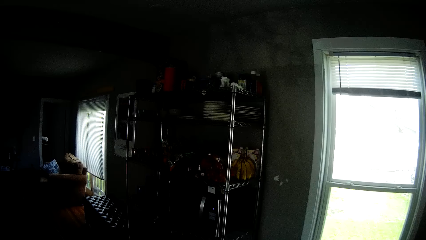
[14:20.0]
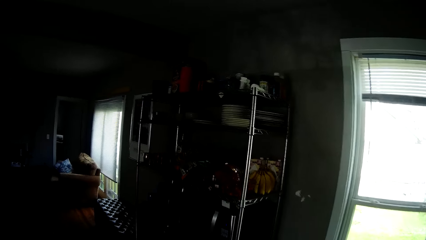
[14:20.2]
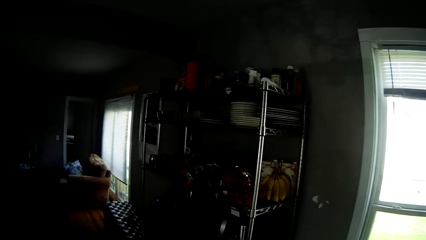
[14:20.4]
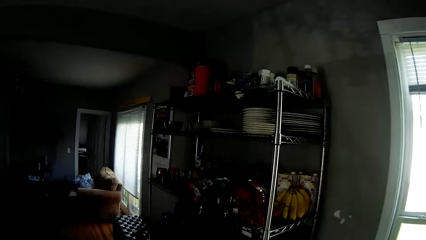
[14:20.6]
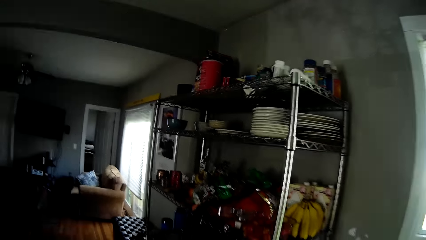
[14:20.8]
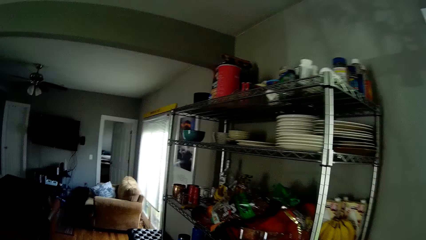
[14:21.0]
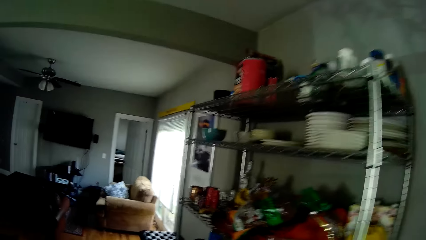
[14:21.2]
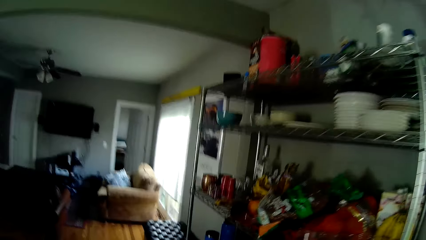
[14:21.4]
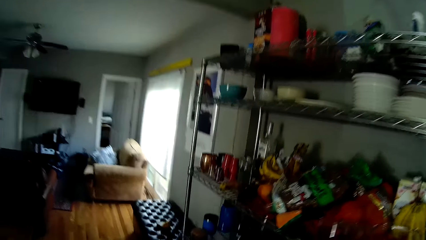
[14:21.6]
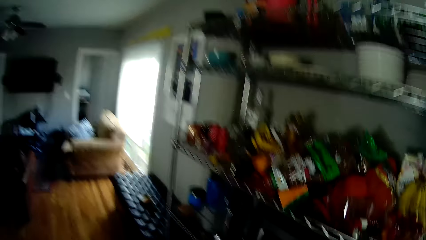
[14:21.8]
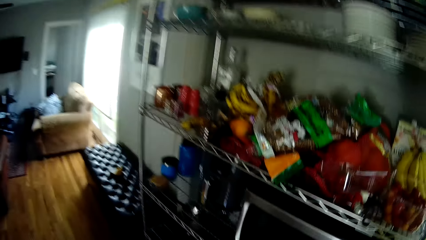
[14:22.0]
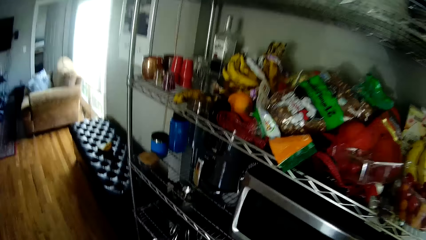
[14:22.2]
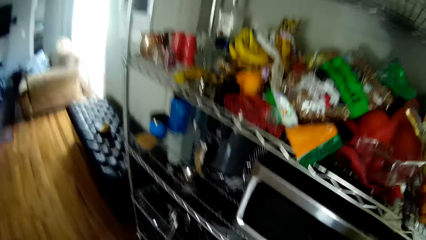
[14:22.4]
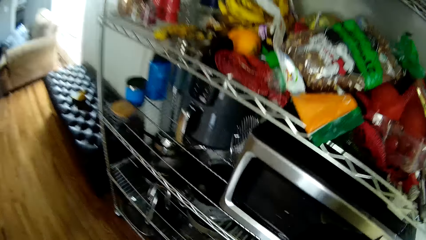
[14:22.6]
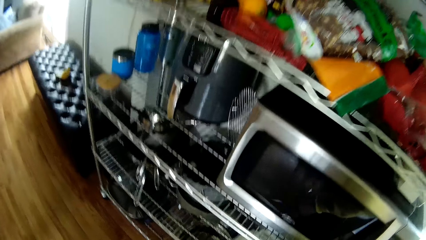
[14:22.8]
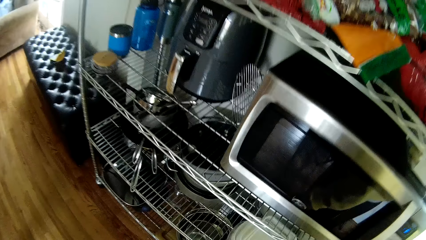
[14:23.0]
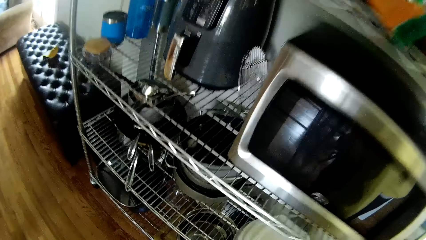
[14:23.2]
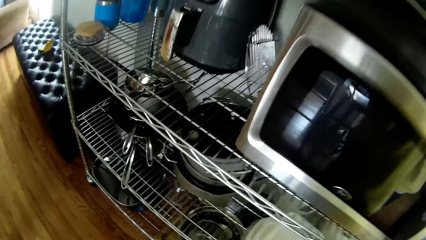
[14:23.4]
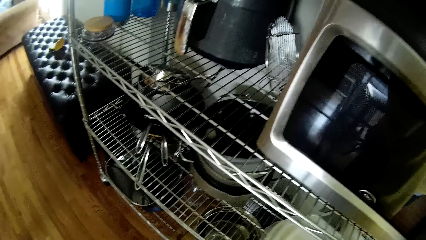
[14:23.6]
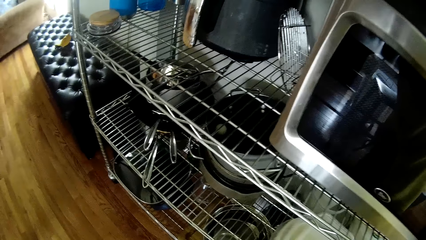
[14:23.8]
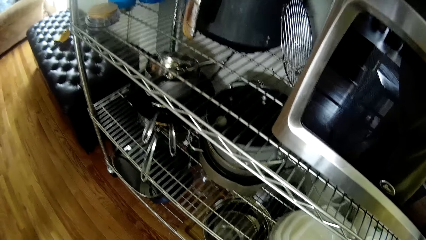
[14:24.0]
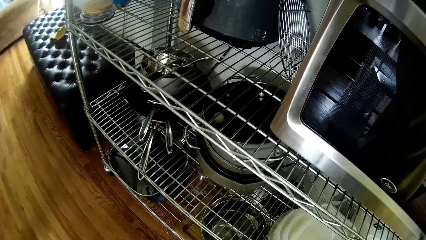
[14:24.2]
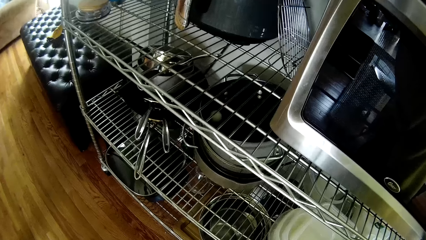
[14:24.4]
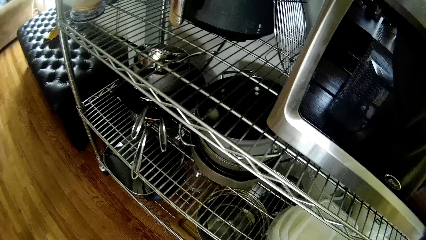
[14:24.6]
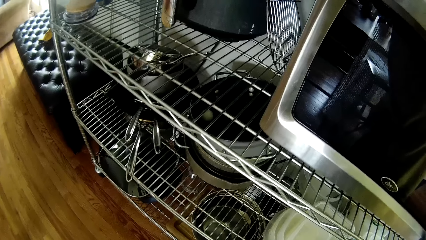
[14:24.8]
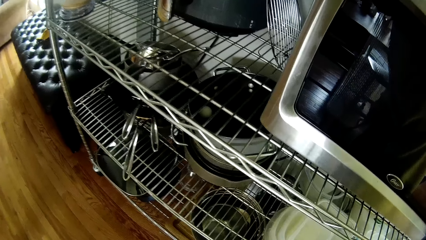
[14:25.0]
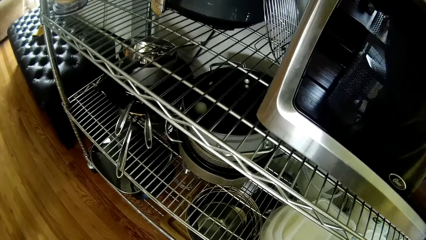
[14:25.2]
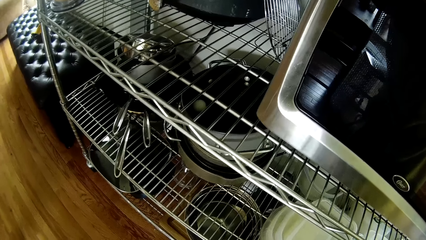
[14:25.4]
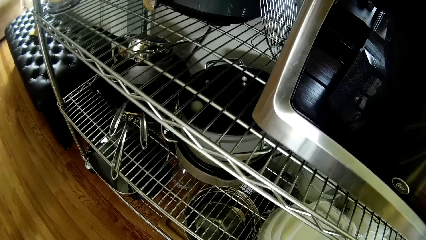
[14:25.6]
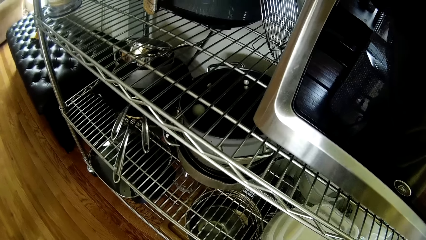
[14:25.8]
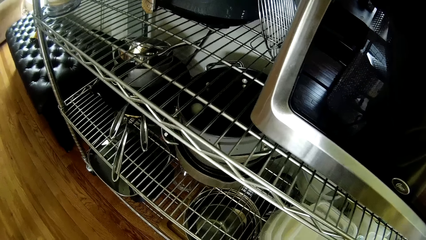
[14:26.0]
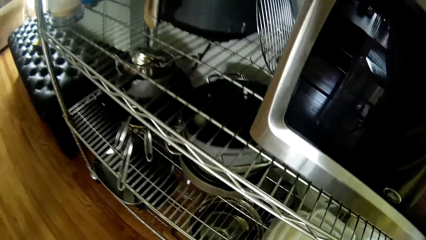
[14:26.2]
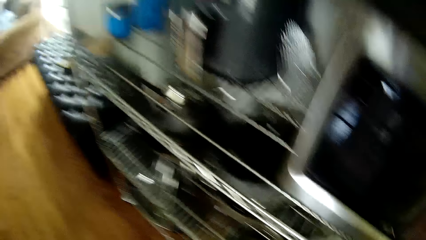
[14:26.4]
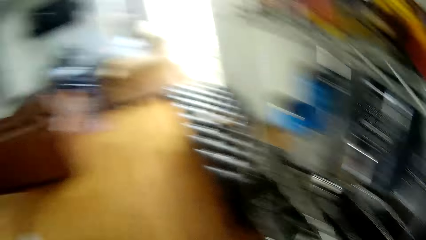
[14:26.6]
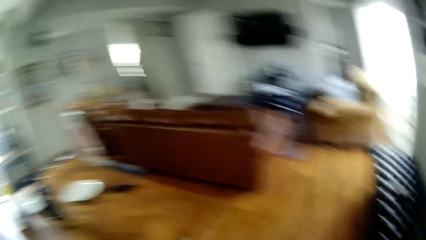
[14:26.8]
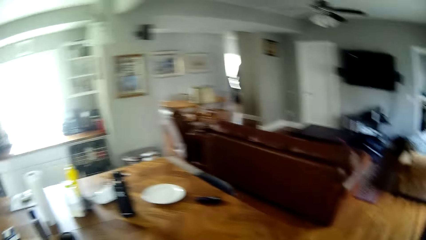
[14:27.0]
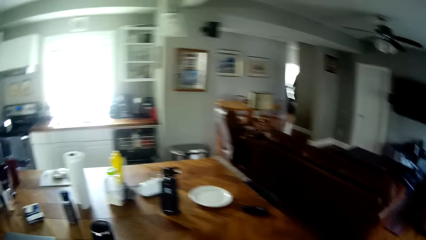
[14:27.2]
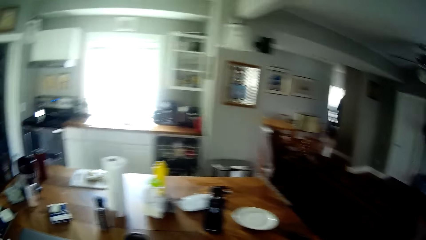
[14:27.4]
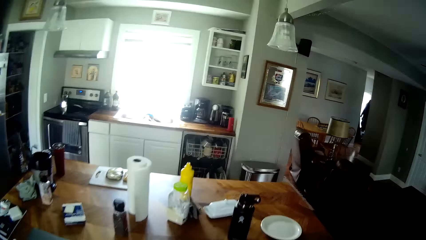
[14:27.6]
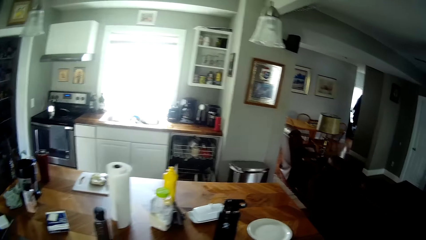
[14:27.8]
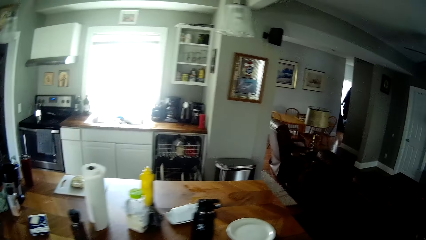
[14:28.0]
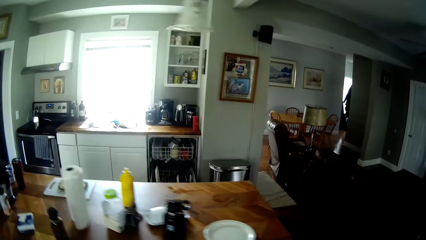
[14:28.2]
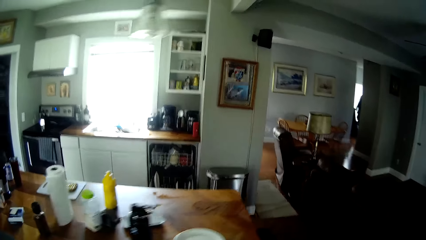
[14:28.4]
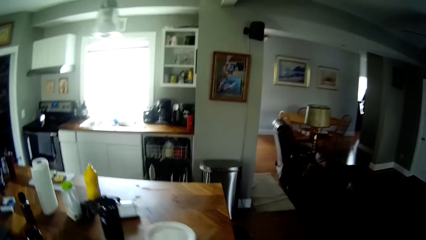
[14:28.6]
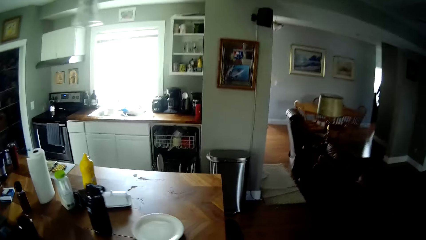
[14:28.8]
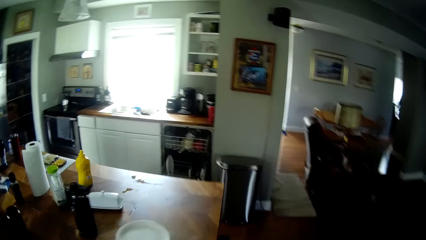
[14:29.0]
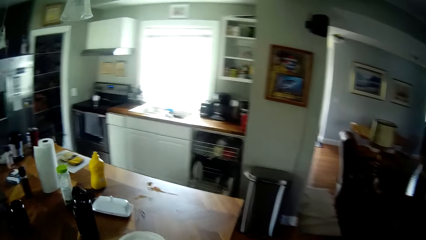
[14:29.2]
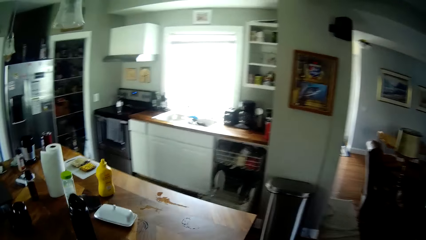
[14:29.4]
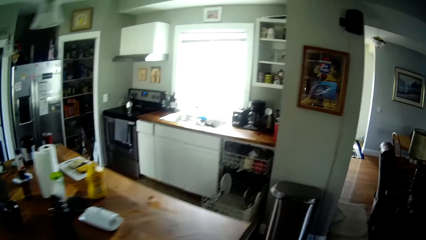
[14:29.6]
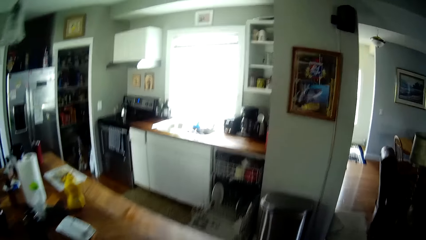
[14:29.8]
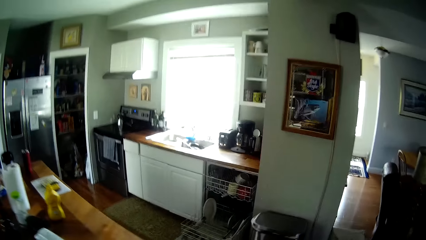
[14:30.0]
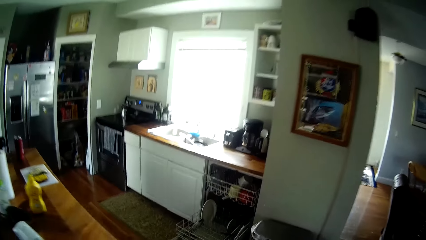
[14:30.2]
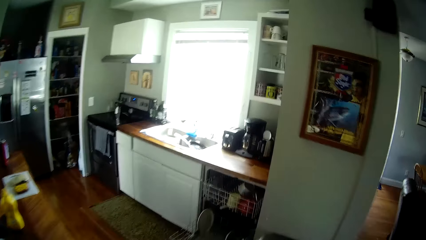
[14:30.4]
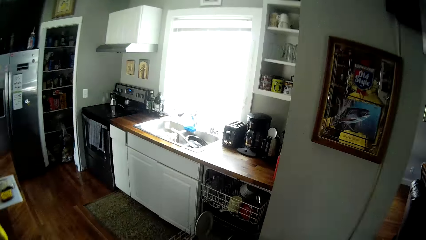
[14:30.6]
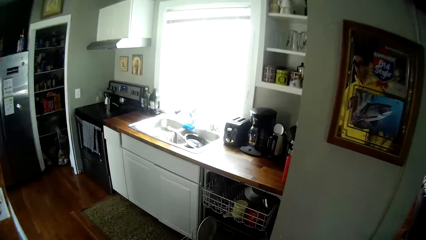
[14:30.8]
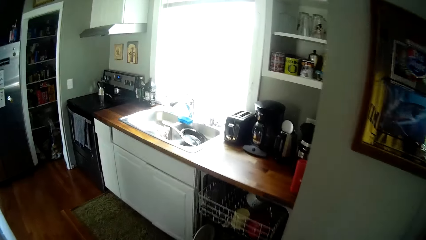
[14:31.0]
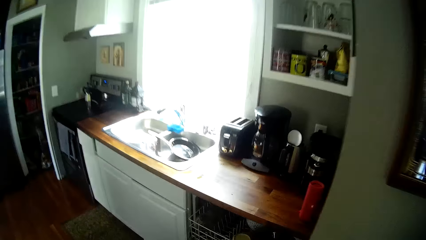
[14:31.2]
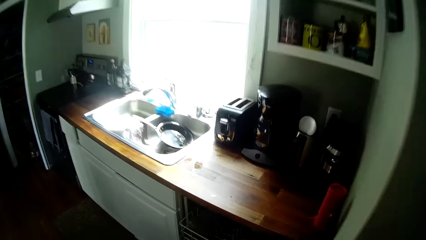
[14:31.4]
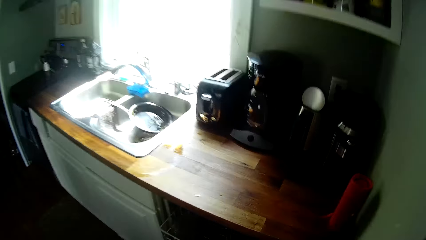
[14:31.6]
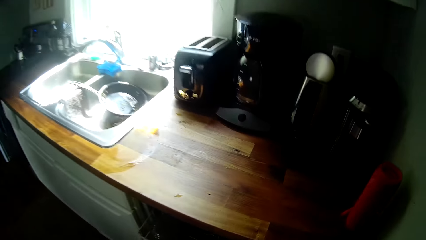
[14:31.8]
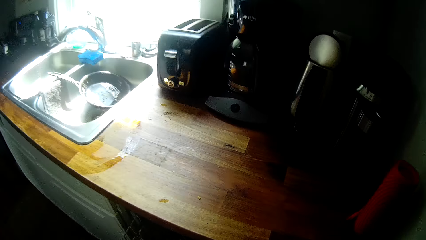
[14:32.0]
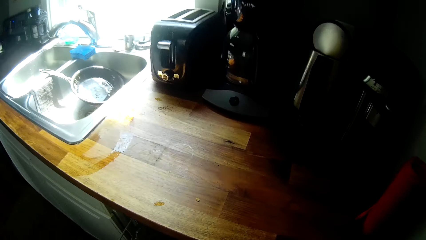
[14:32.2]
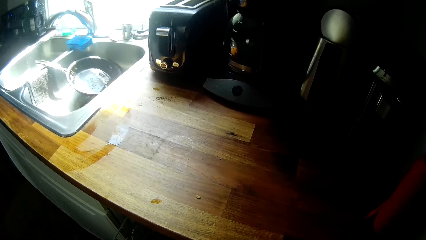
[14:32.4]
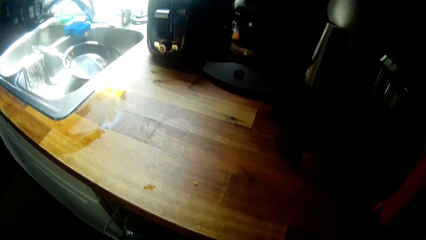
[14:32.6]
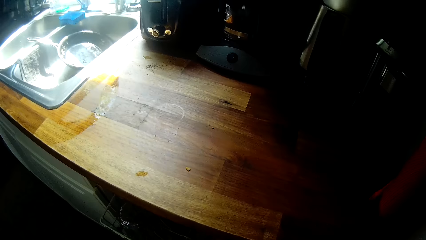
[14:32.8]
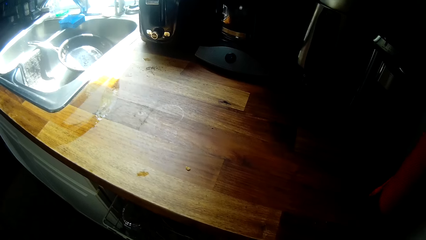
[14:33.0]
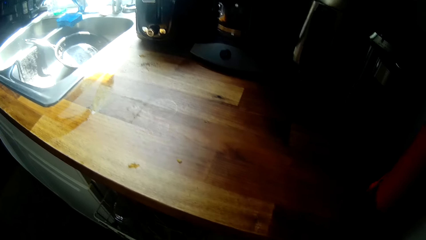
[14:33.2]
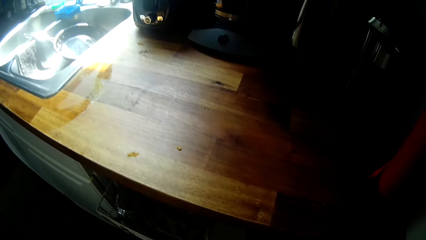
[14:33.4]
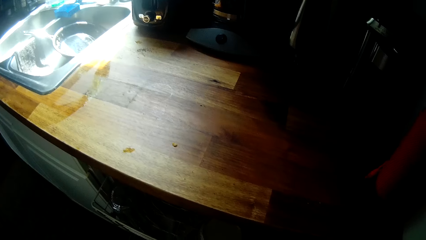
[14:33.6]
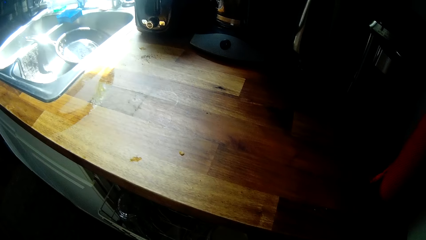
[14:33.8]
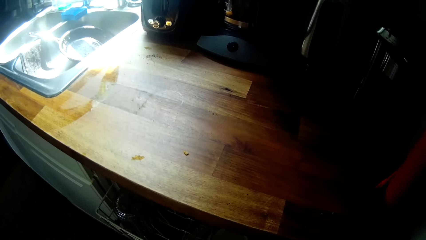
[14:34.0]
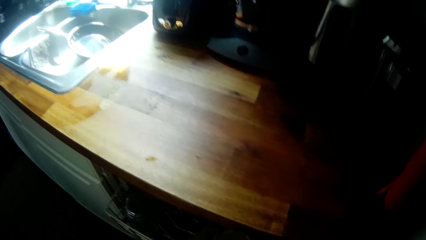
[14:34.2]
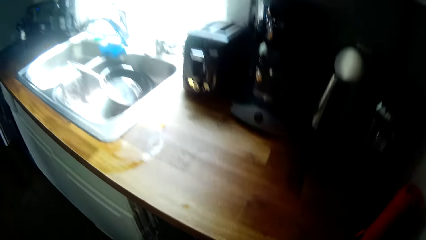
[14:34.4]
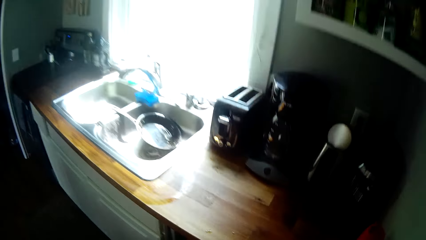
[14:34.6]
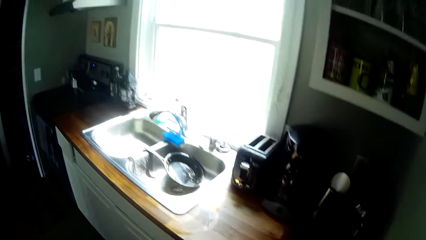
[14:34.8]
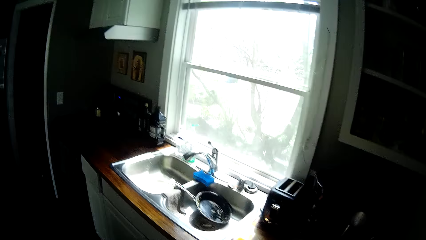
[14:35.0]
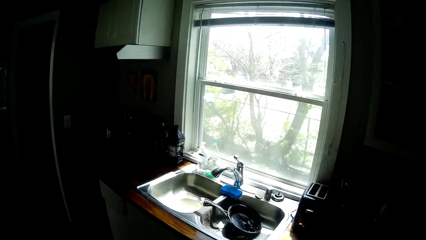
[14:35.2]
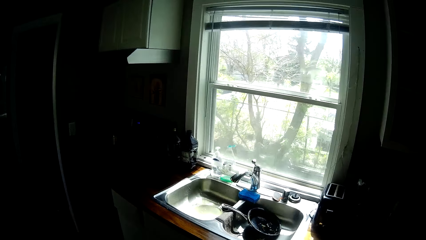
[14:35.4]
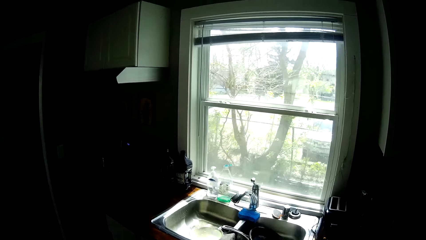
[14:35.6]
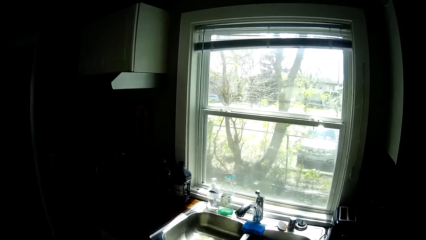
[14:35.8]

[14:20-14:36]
The camera wearer drops a potato masher on a shelf or utensil rack with his right hand. He walks around the room. He touches the utensil rack.
